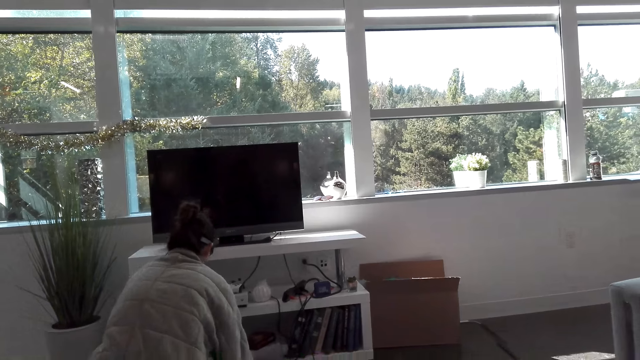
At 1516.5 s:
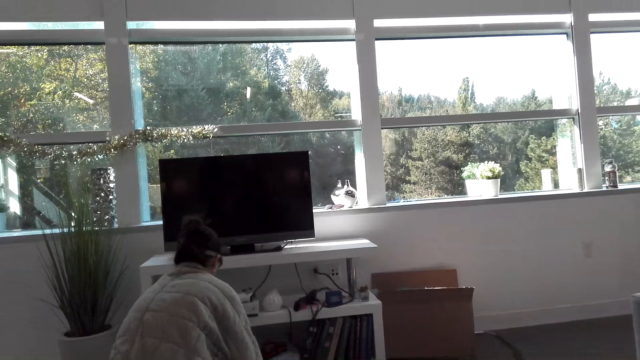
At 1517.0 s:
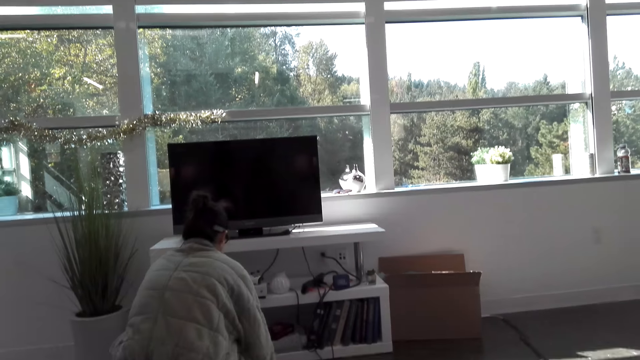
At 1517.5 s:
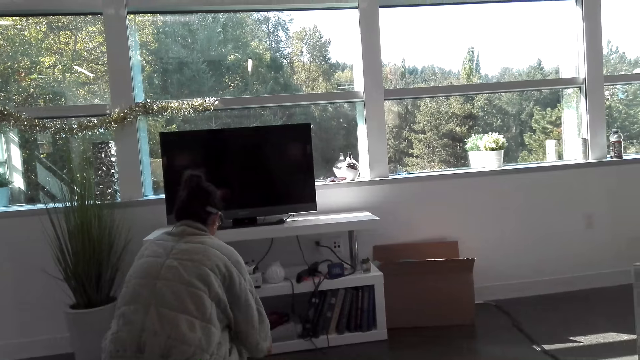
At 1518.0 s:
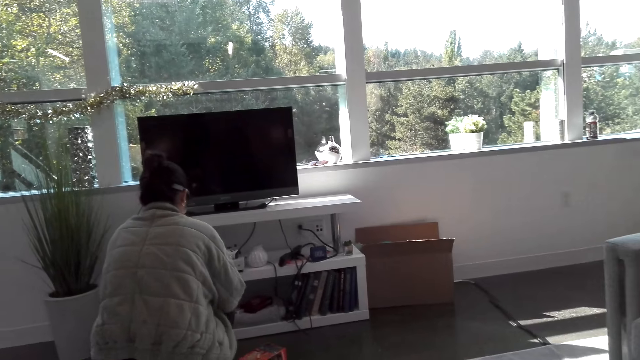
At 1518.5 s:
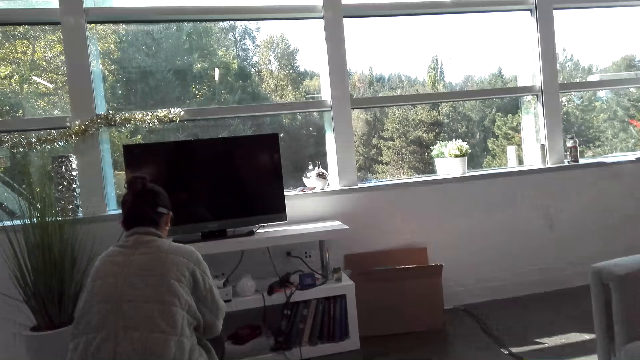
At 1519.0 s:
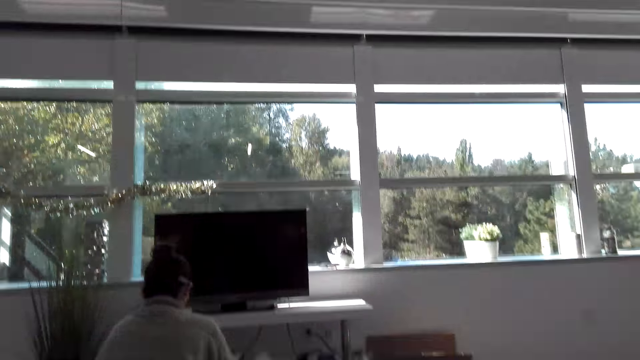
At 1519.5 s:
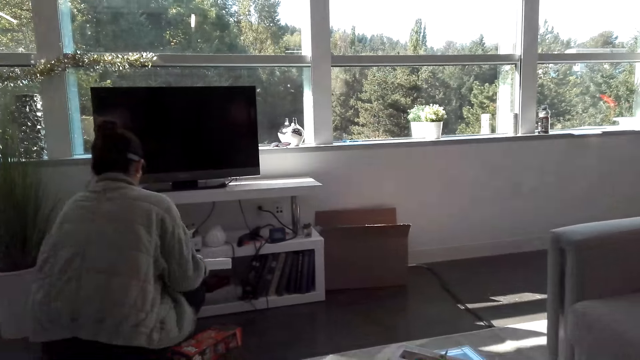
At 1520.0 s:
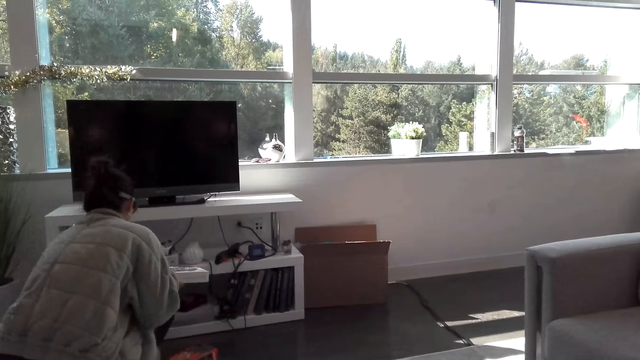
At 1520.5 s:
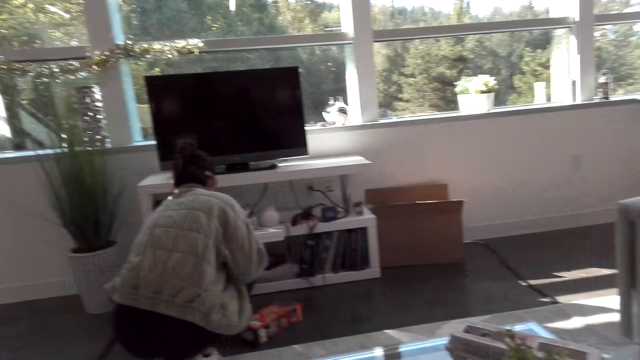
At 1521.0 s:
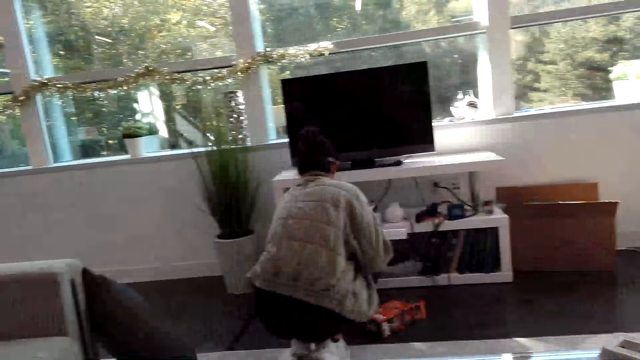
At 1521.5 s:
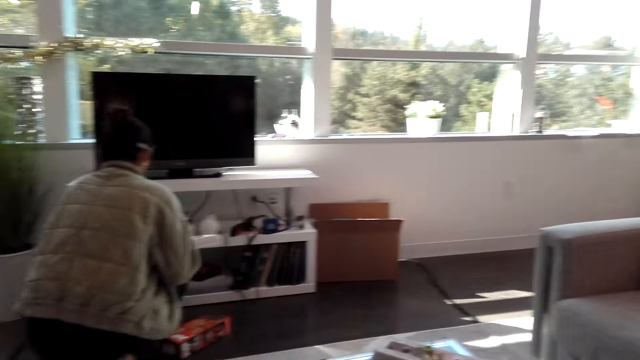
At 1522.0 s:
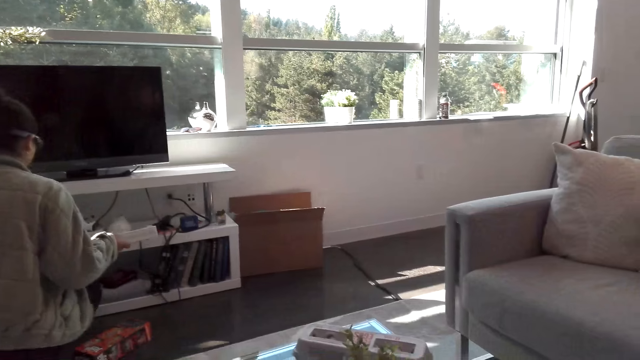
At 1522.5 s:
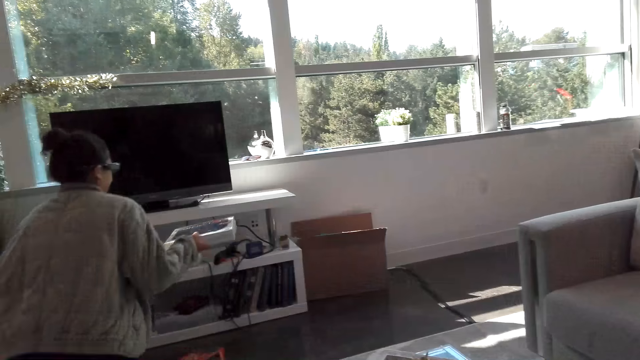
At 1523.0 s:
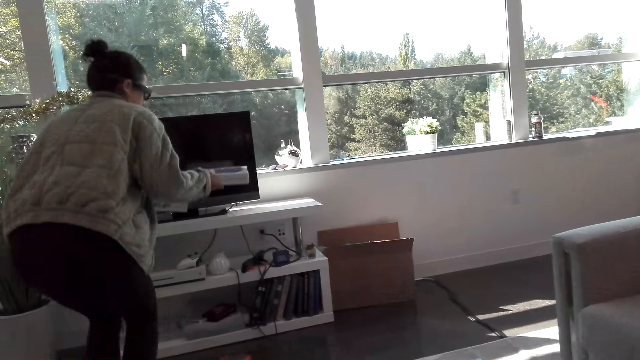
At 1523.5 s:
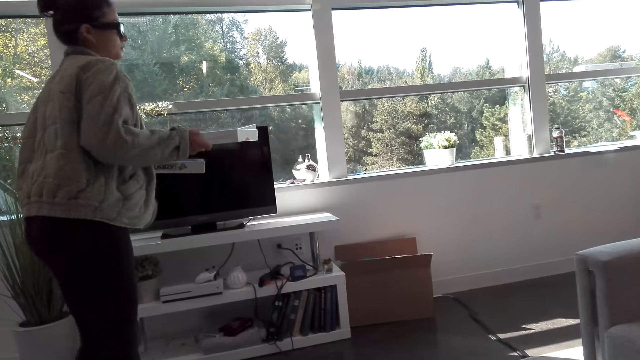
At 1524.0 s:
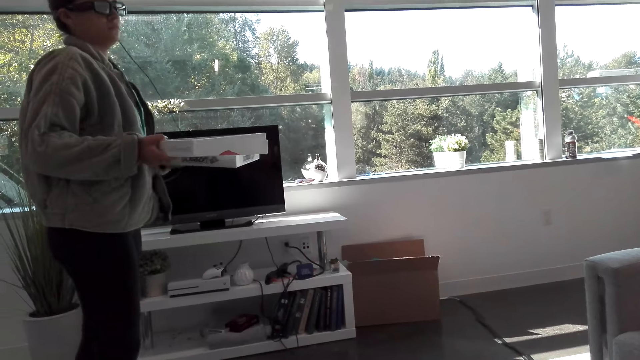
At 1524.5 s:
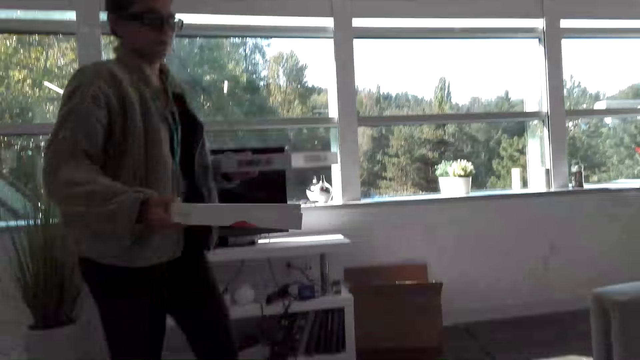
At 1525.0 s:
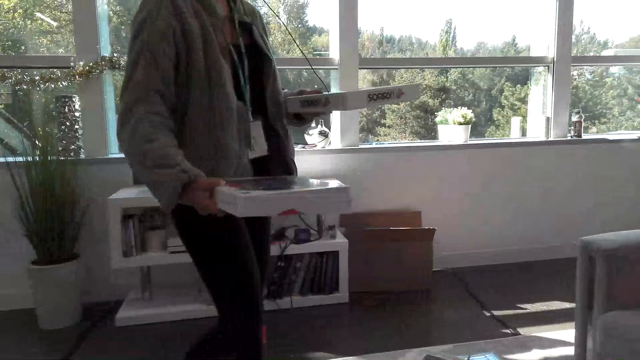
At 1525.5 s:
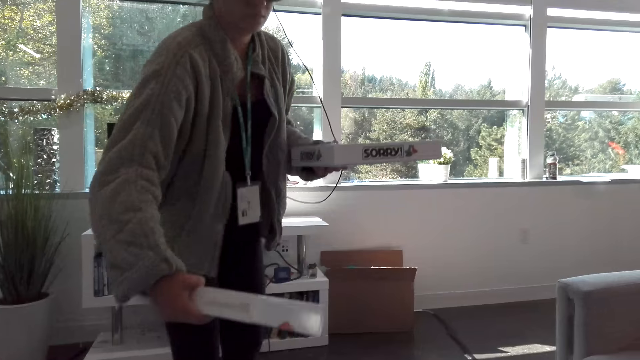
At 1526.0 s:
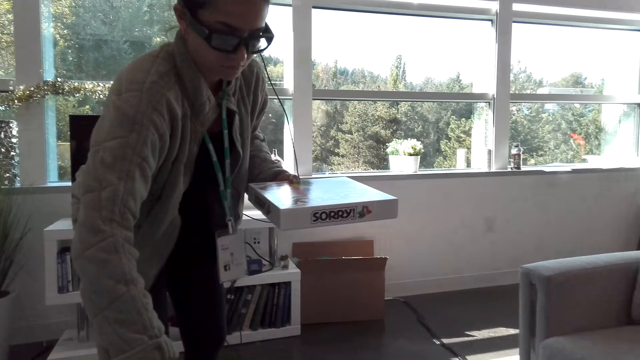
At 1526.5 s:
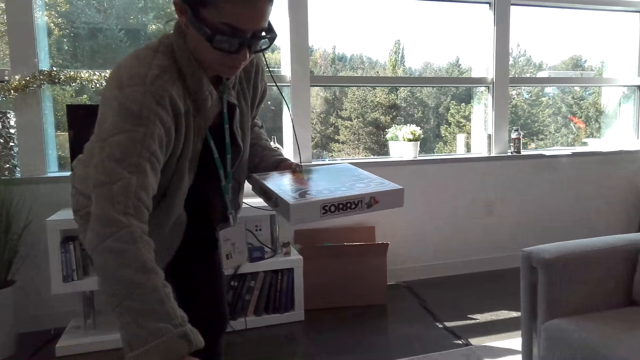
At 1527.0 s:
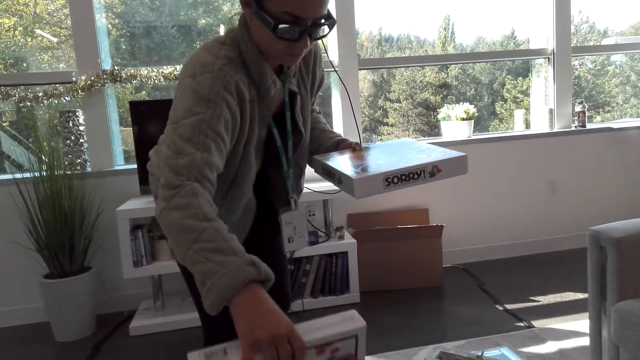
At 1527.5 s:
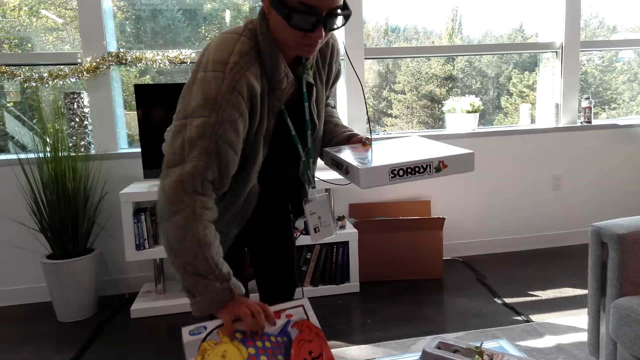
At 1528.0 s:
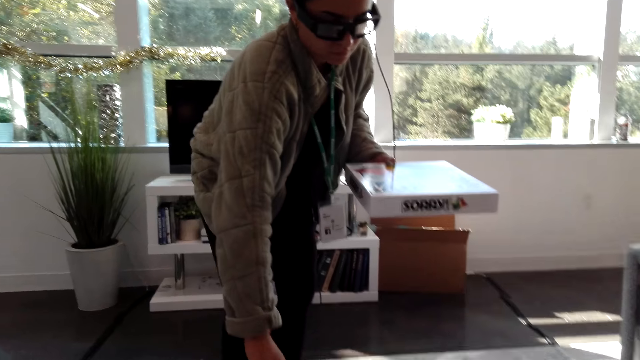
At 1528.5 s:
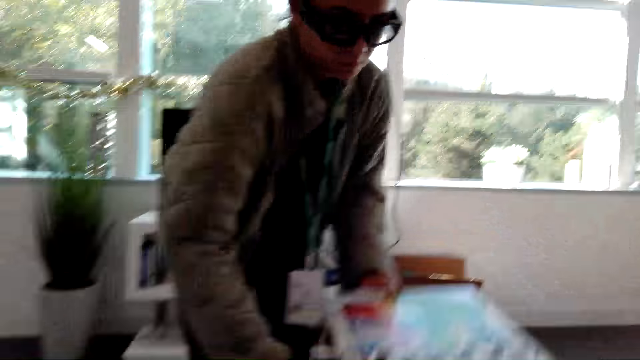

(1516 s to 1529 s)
The camera wearer stares at the woman. The woman picks up a Sorry dice game, holds a box, holds boxes with hands, and puts the Sorry dice game on the table.

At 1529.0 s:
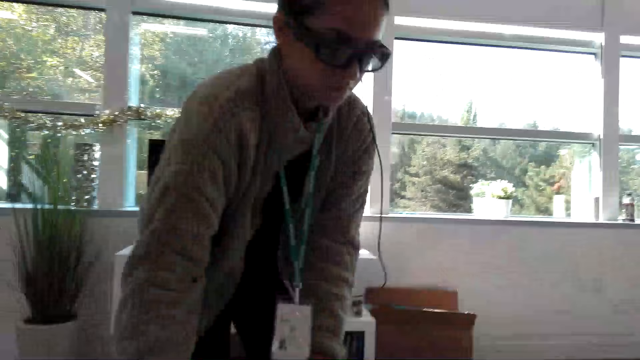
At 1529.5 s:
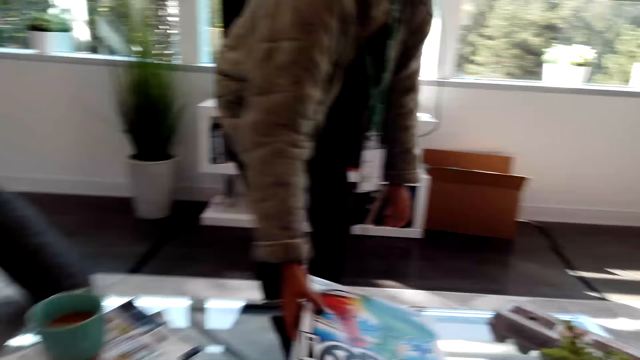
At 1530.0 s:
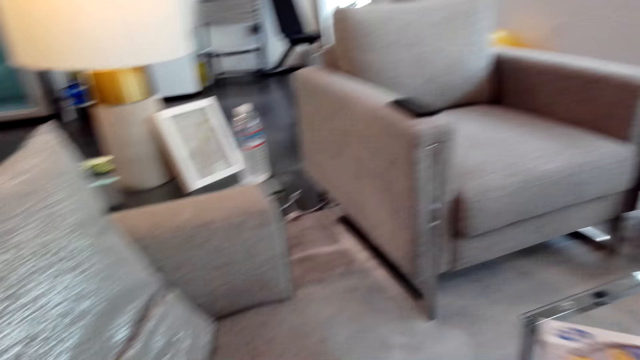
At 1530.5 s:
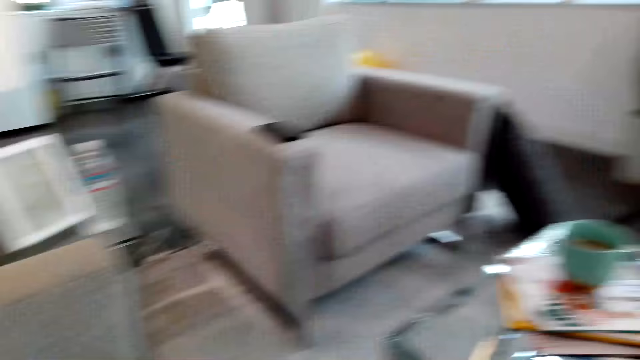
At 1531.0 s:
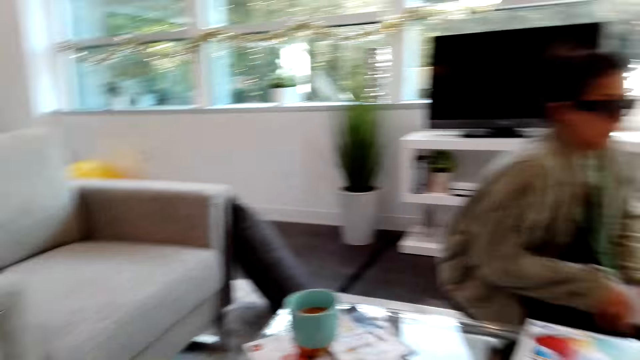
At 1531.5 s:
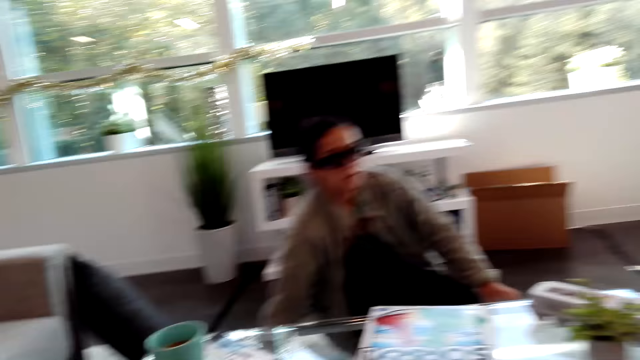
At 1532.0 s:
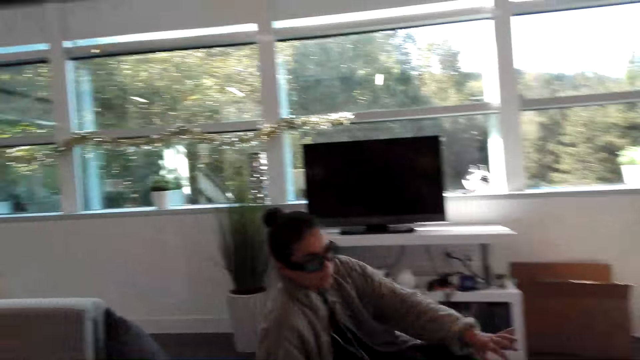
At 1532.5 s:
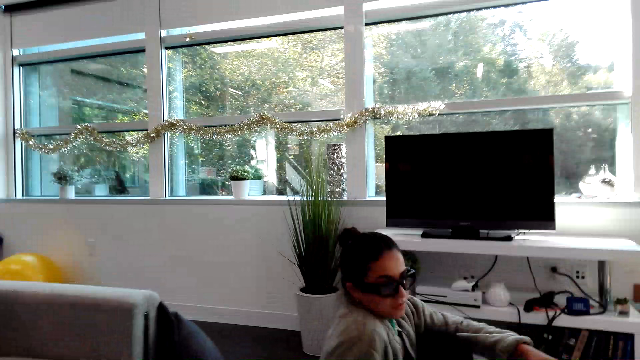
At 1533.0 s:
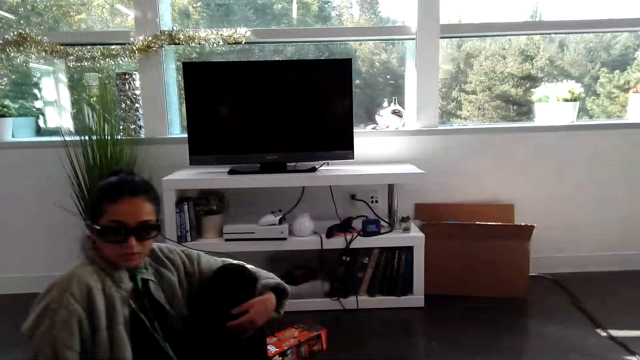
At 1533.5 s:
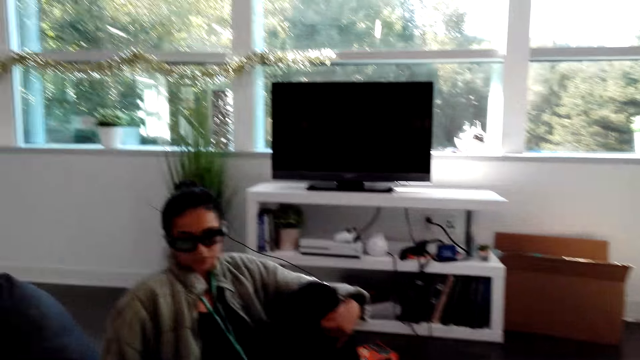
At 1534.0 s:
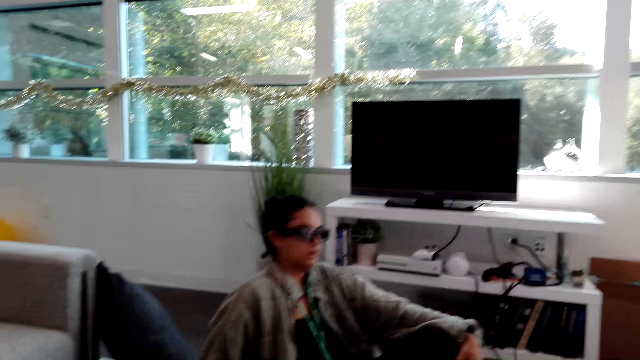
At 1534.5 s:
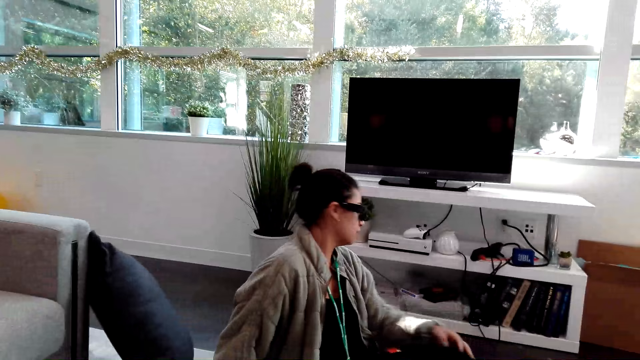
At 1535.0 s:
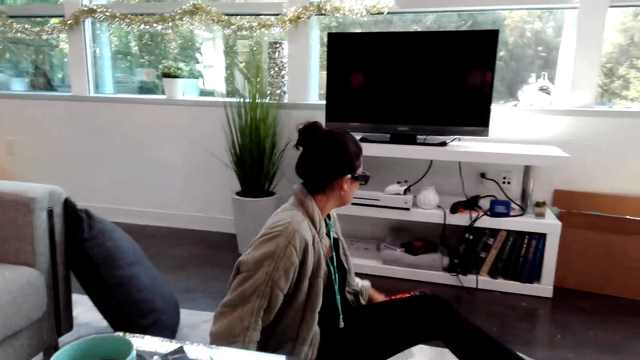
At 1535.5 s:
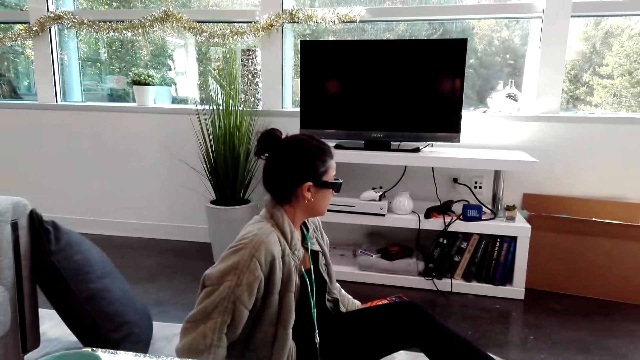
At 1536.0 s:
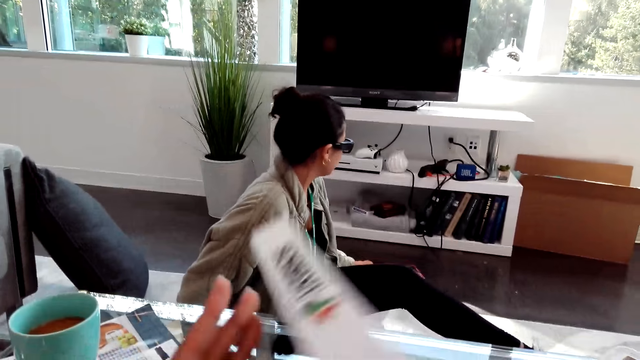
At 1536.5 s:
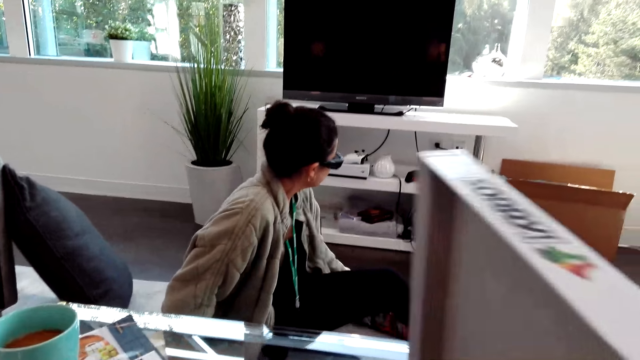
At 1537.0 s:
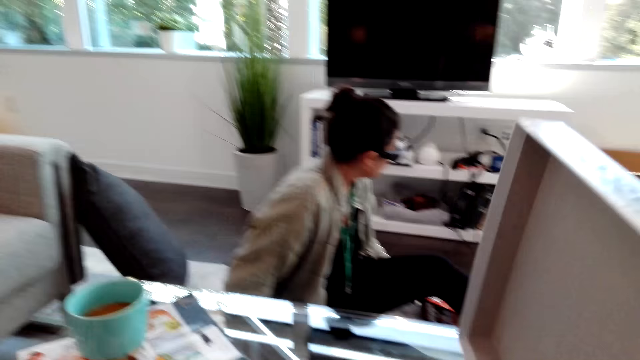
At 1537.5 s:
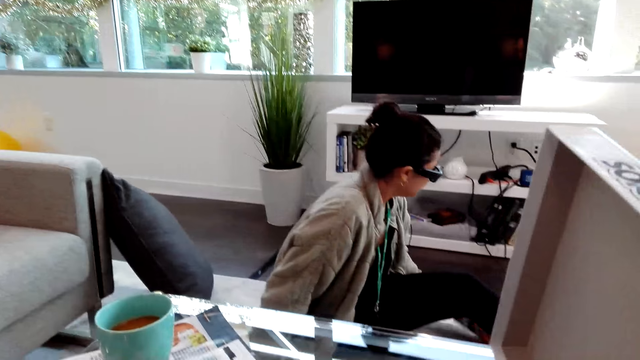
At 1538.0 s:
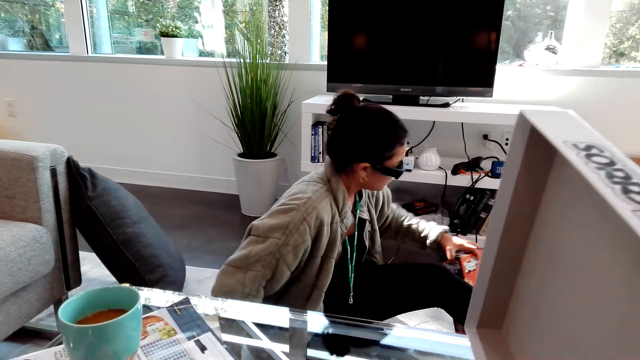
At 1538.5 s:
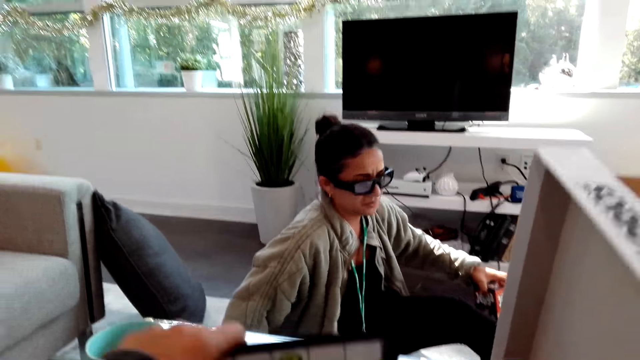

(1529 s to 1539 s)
The camera wearer looks at the bottle of water. They talk. The woman sits down on the floor. The camera wearer holds a box. They open a Sorry dice game. The woman picks up a box on the floor.
